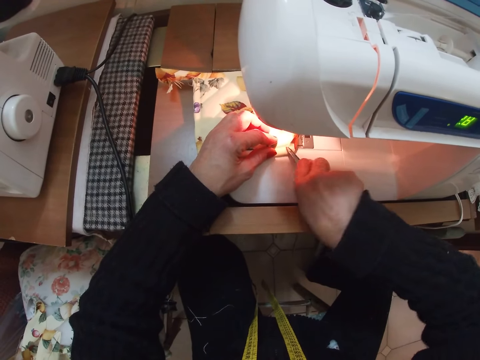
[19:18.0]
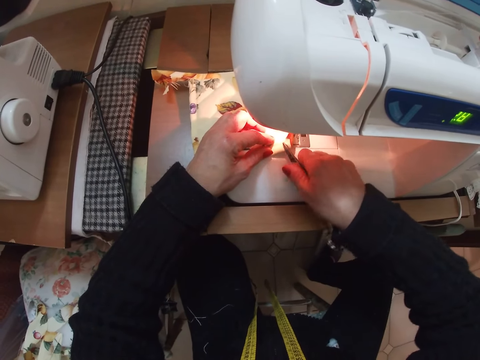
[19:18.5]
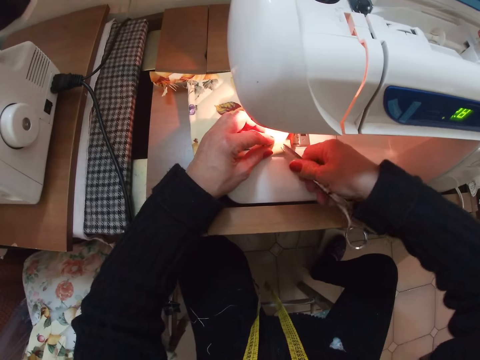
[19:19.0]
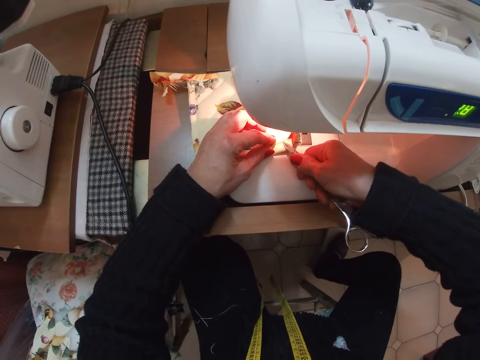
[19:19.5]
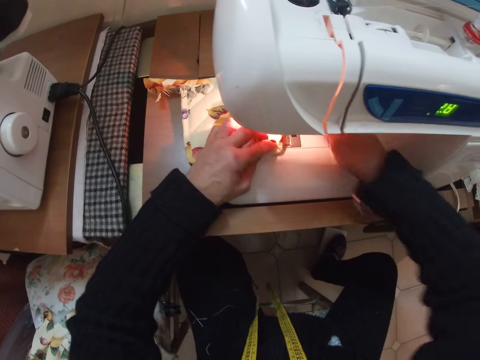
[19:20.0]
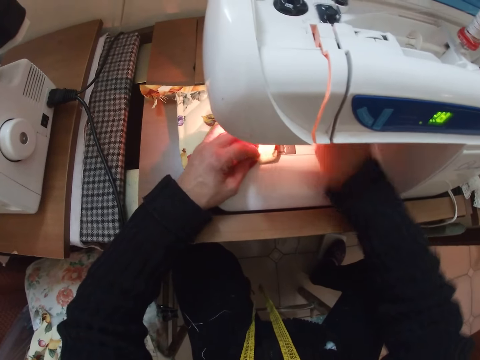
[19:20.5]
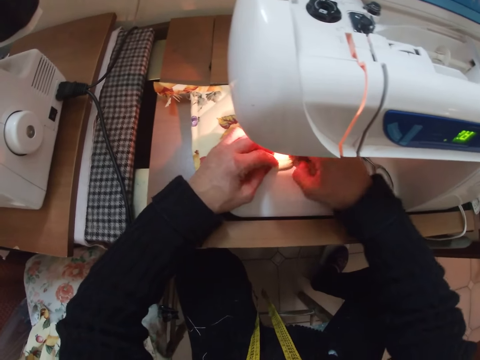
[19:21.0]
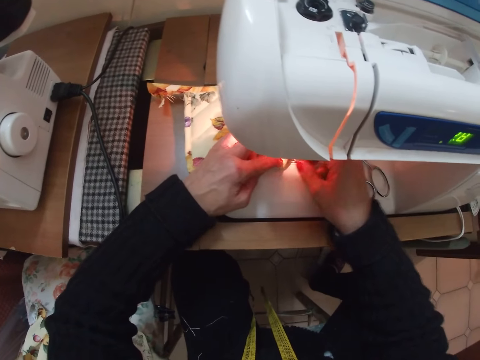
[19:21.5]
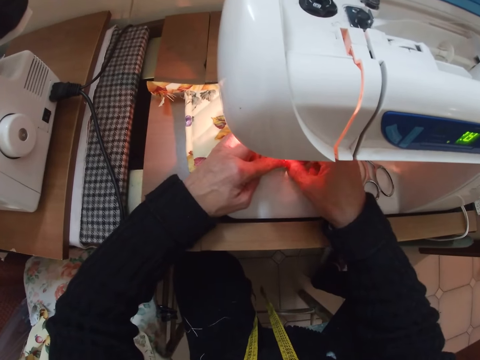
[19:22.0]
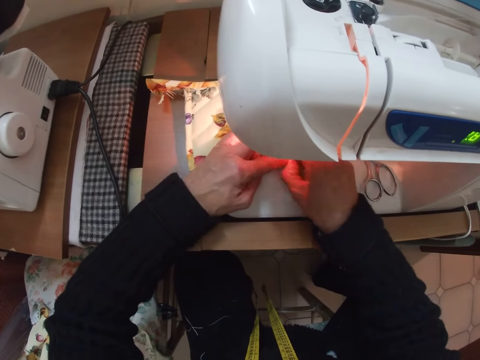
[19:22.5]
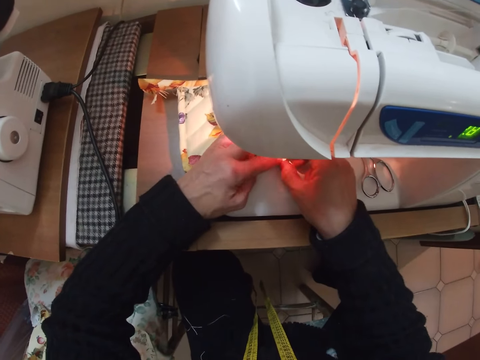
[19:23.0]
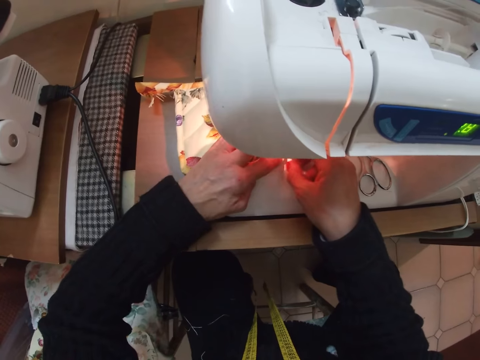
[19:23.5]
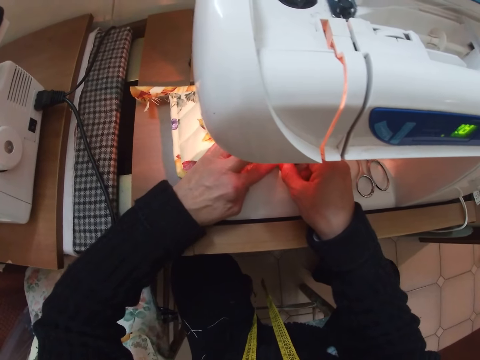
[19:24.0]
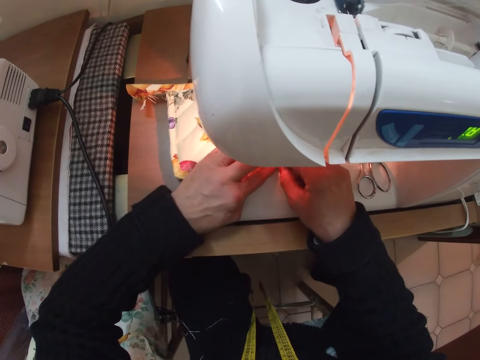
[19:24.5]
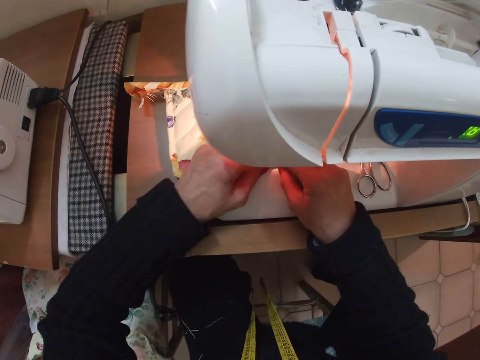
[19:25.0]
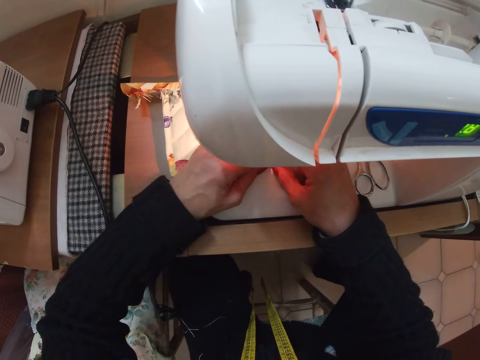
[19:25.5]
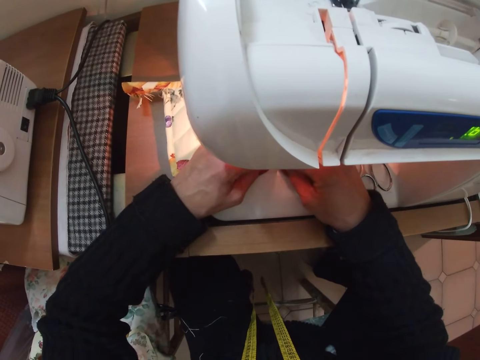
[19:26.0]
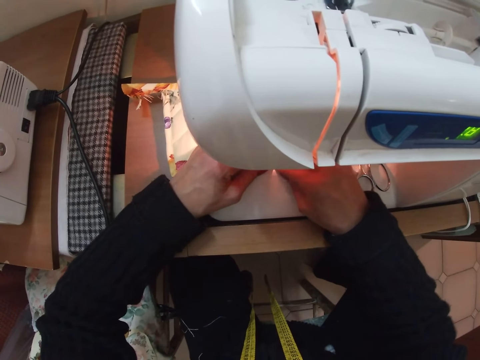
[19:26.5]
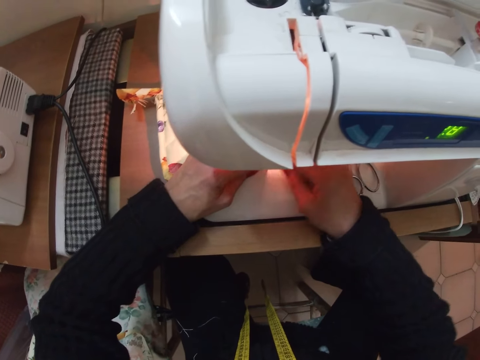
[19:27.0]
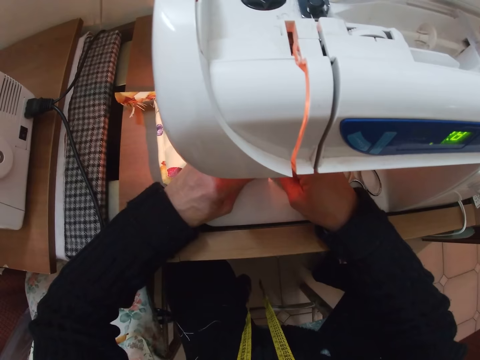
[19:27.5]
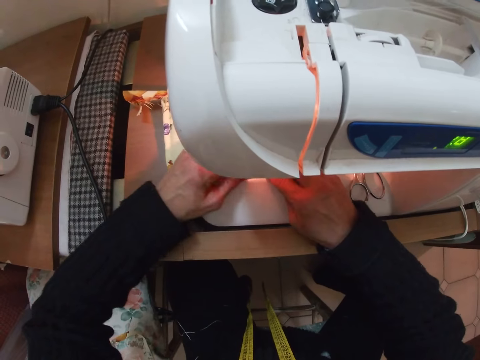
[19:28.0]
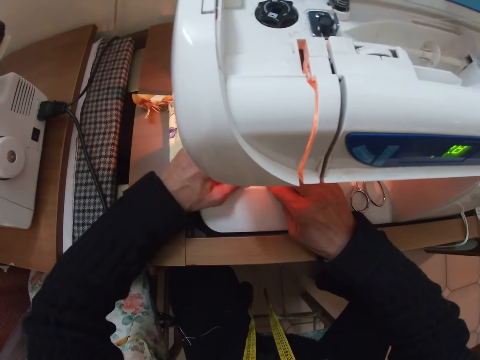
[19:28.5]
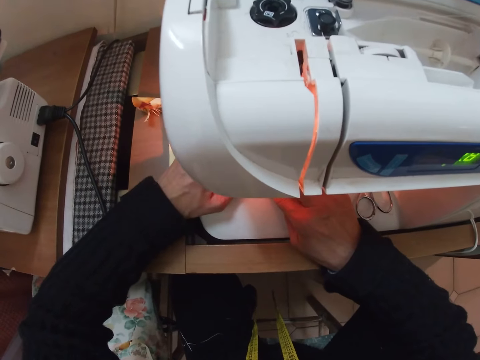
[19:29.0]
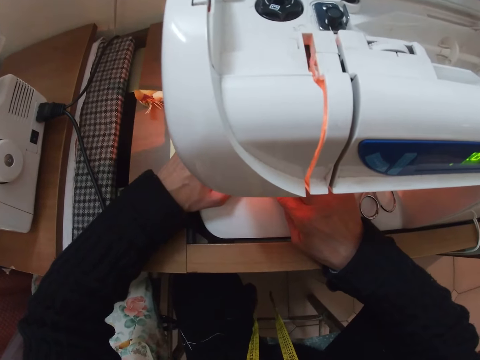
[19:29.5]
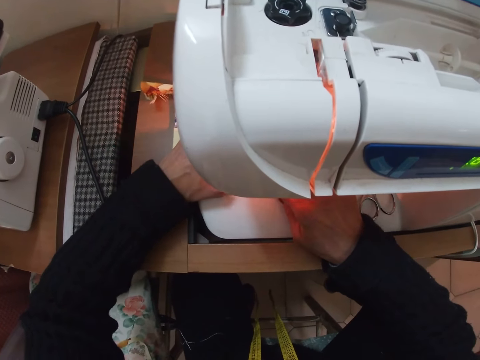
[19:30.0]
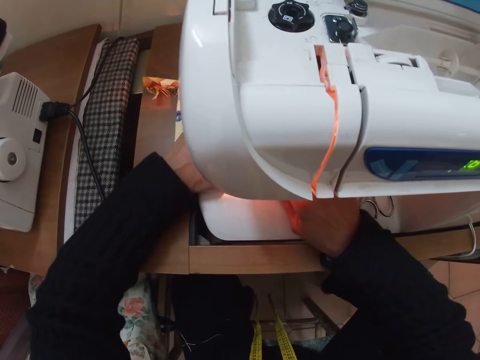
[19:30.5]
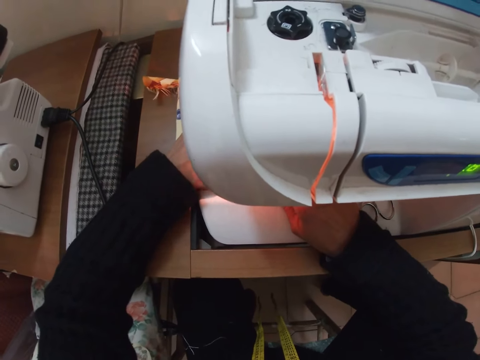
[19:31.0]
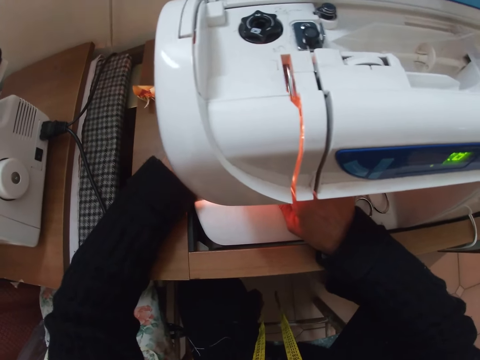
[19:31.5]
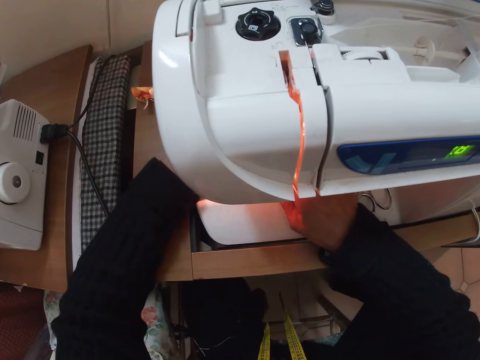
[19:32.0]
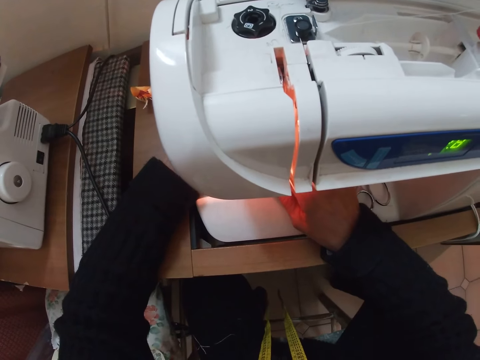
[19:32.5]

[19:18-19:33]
The camera wearer drops the scissors on the sewing machine. She adjusts the cloth with both hands. She removes threads from the piece of cloth. She sews the cloth with the sewing machine.

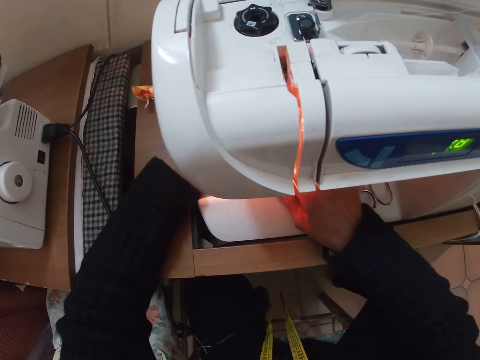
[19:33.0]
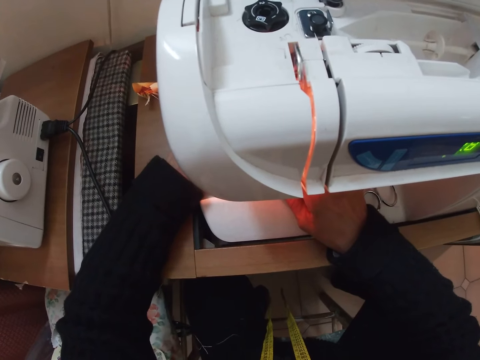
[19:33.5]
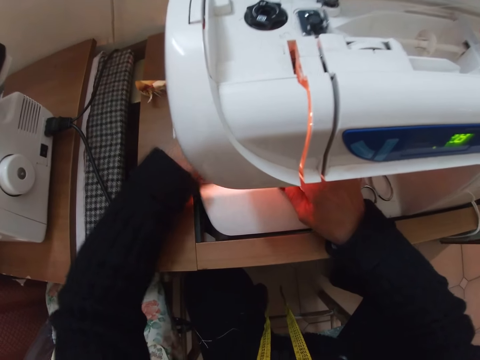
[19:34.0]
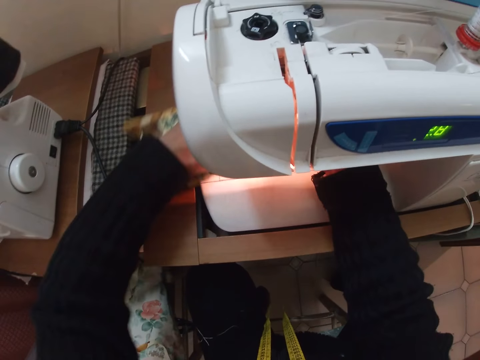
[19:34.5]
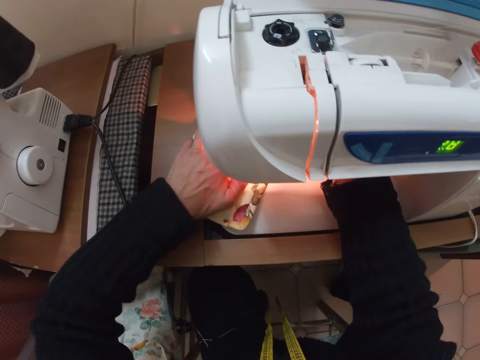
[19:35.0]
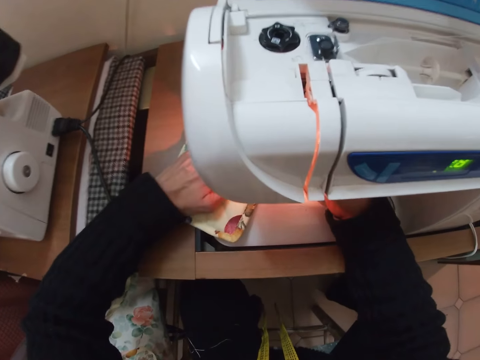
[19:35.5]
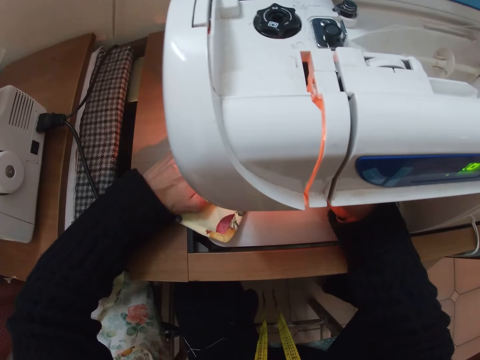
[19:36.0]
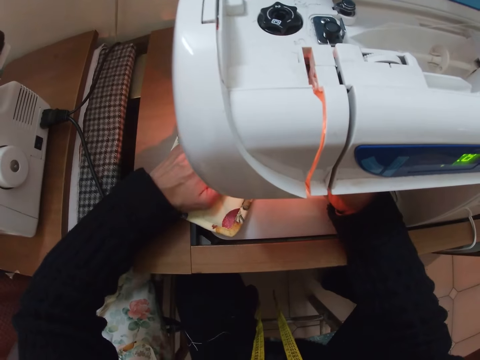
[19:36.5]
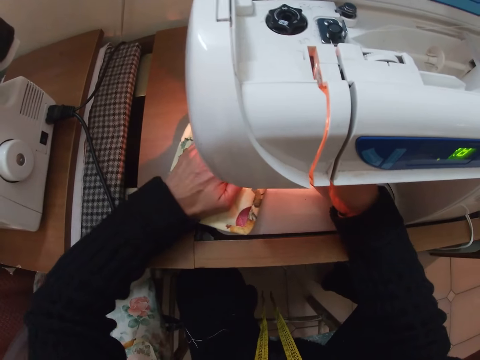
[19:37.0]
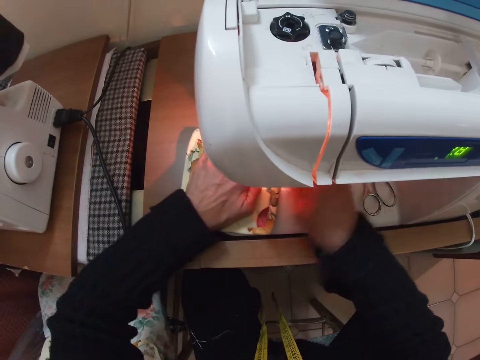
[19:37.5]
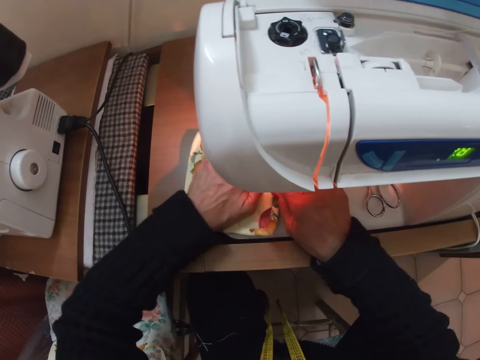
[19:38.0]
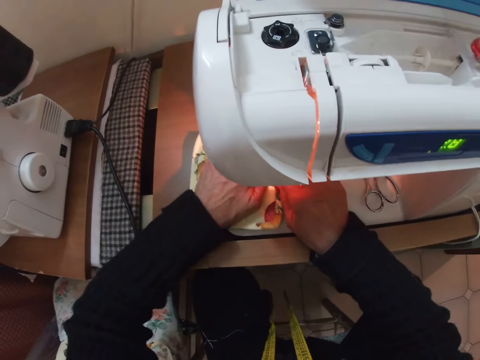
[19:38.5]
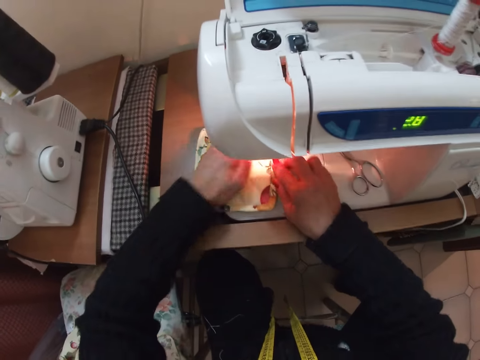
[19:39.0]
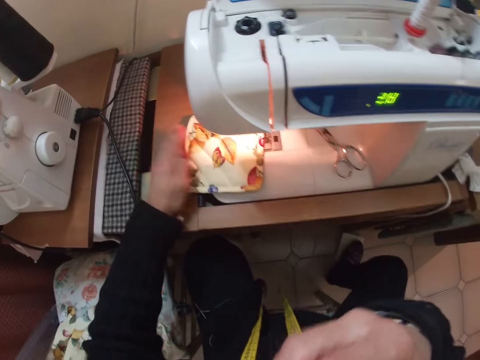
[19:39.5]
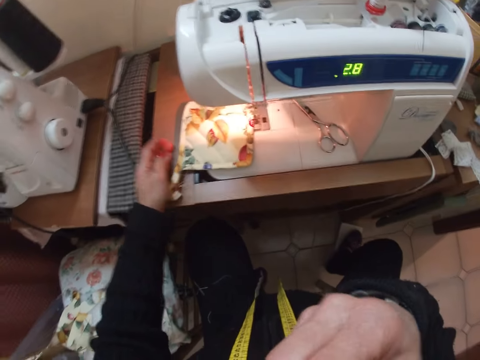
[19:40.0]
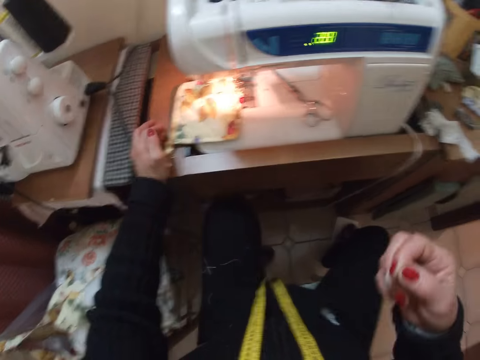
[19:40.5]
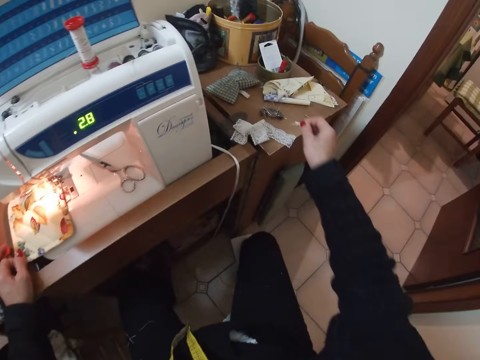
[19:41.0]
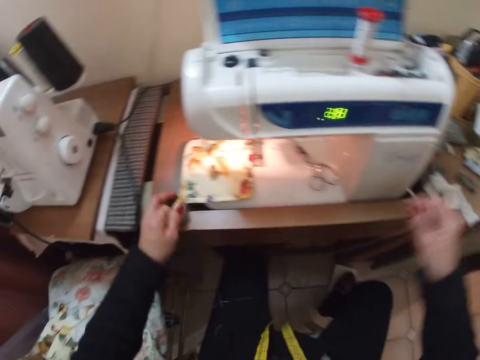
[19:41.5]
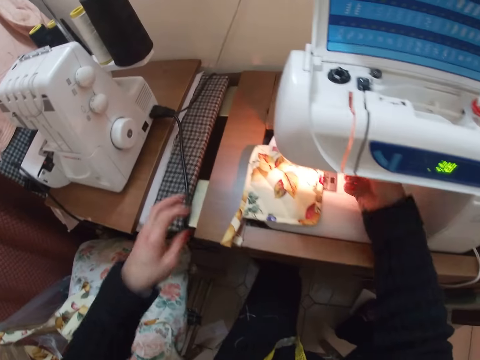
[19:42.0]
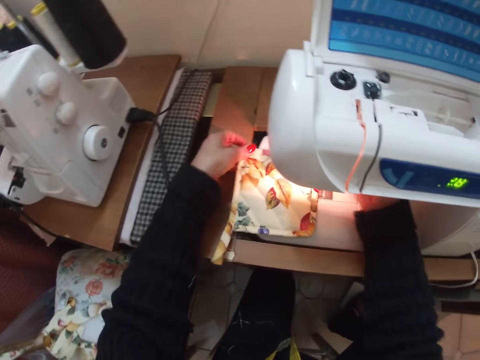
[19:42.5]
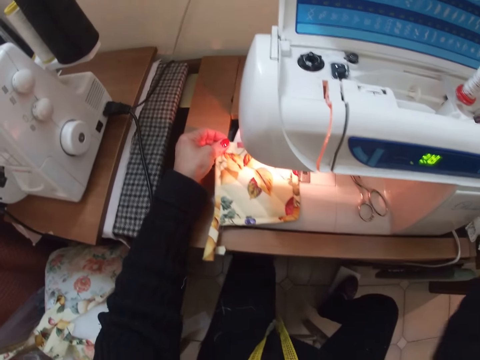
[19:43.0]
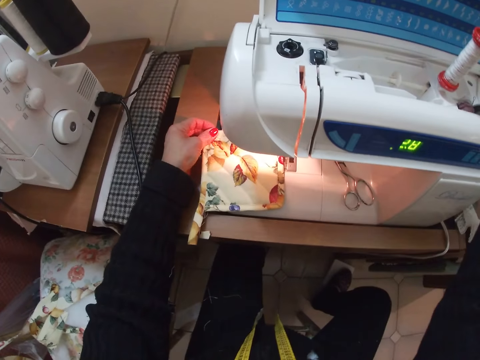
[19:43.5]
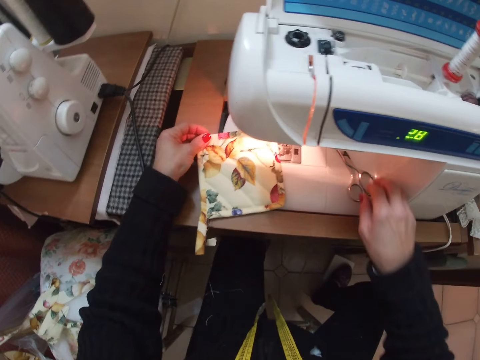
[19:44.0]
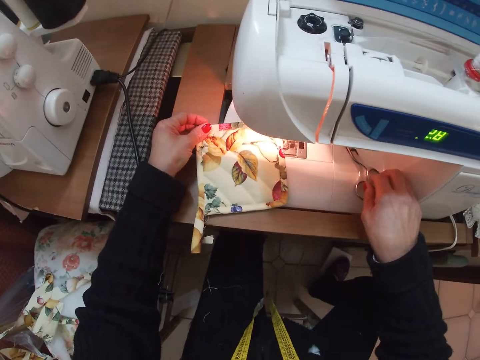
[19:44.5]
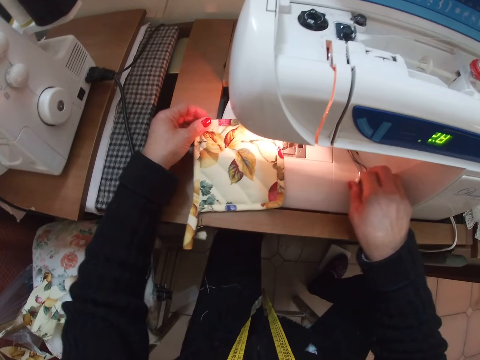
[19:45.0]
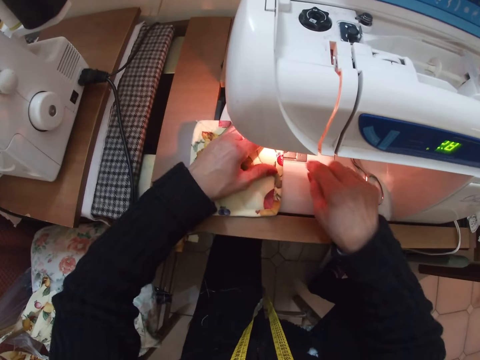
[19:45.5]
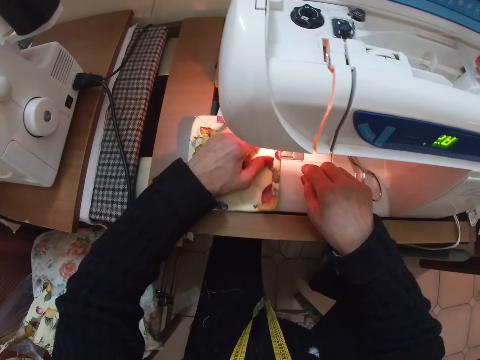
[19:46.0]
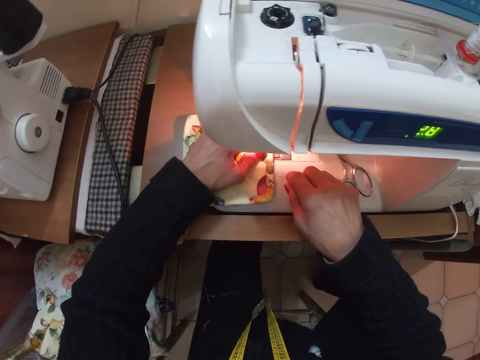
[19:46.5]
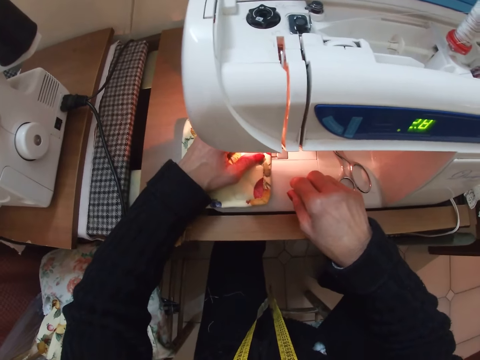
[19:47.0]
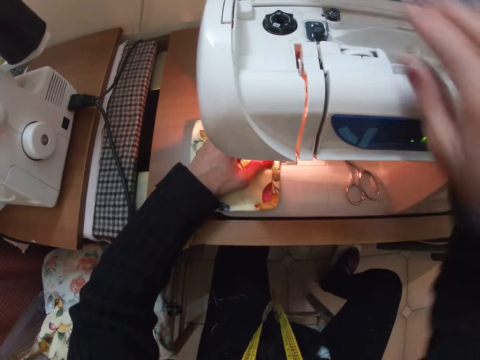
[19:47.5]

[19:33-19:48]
The camera wearer adjusts the cloth with her left hand. She rotates the piece of cloth. She sews the cloth with the sewing machine. She removes a needle or thread from her body with her right hand. She drops the needle on the sewing table. She adjusts a part of the sewing machine. She holds an adjusting screw. She adjusts another part of the sewing machine. She sets the cloth on the sewing machine with her left hand. She sews the piece of cloth.
